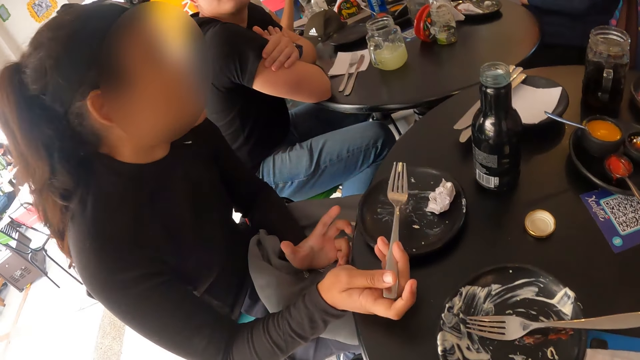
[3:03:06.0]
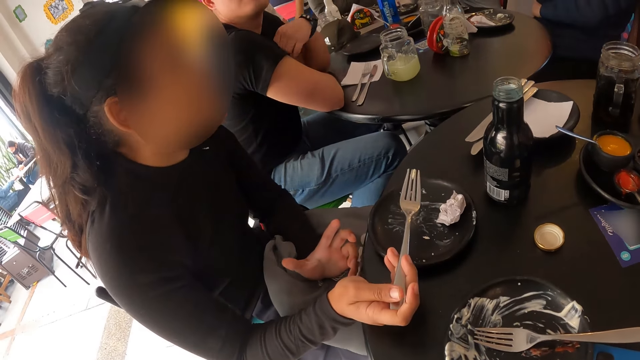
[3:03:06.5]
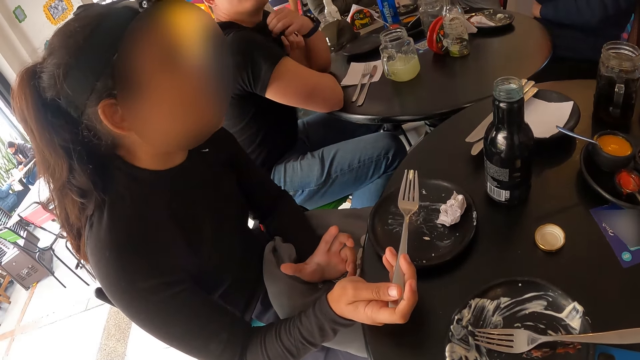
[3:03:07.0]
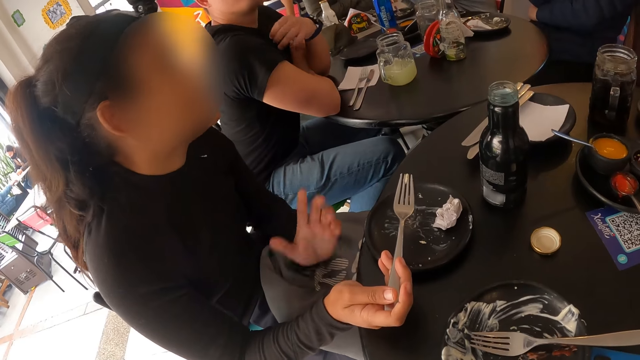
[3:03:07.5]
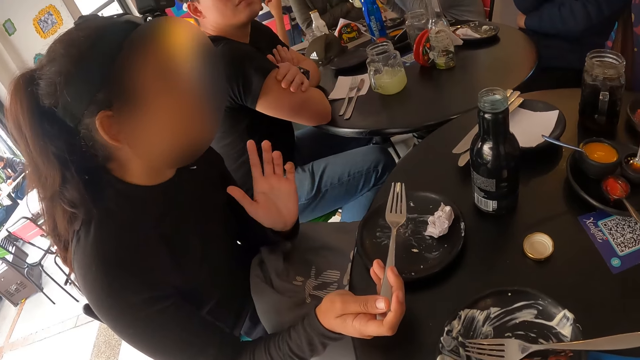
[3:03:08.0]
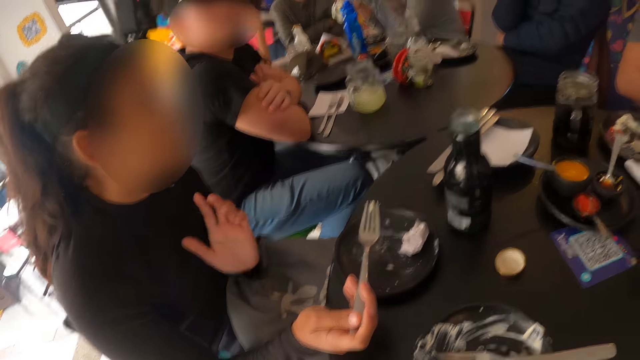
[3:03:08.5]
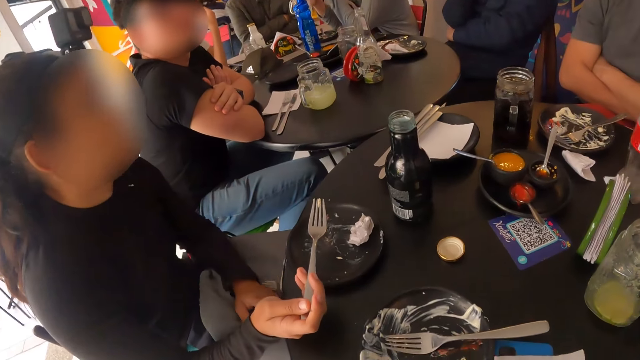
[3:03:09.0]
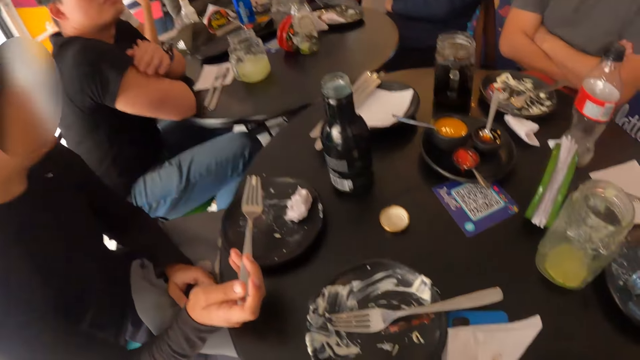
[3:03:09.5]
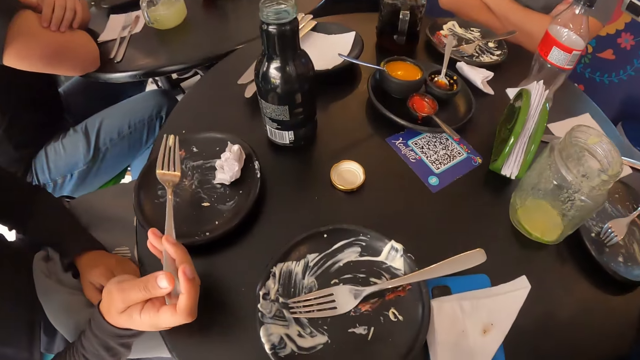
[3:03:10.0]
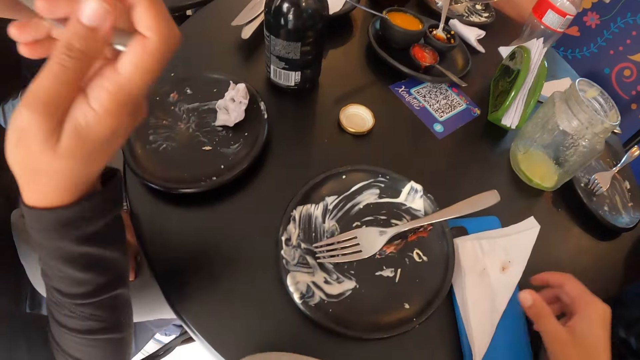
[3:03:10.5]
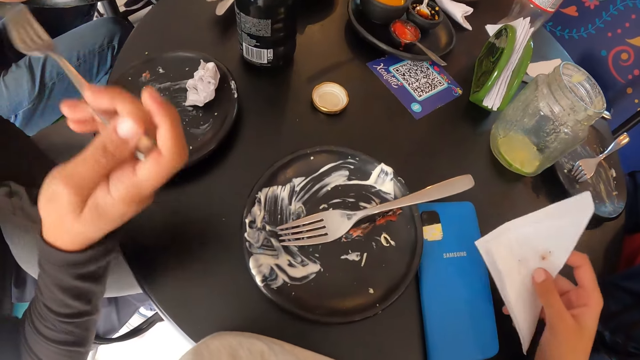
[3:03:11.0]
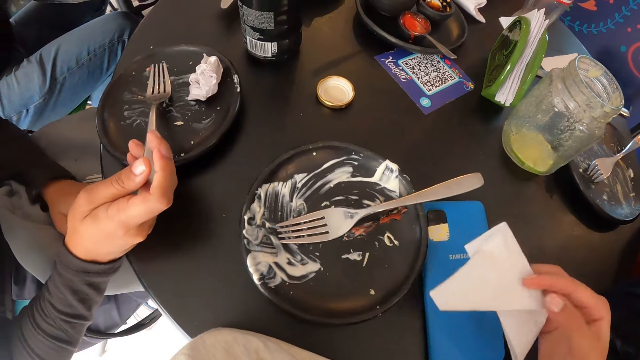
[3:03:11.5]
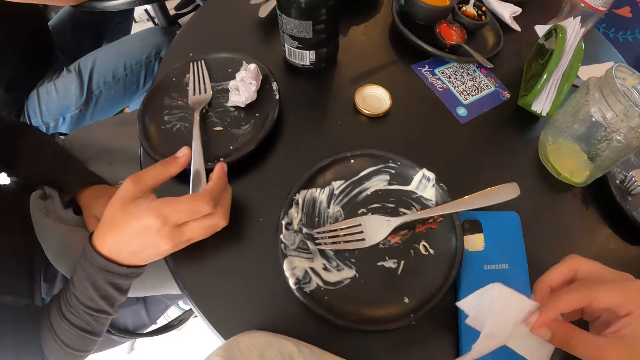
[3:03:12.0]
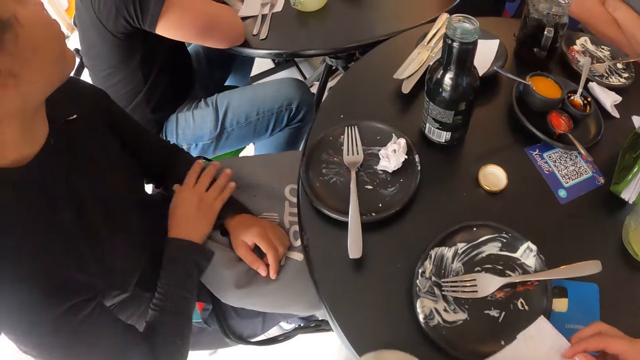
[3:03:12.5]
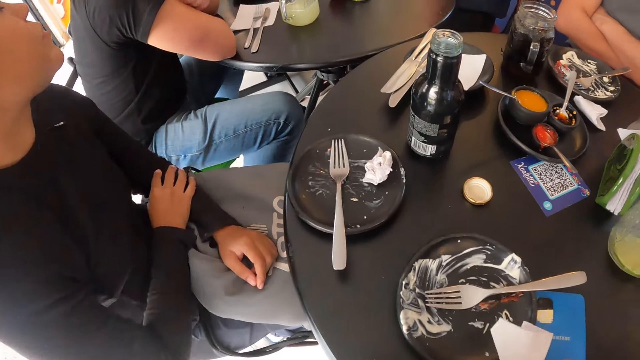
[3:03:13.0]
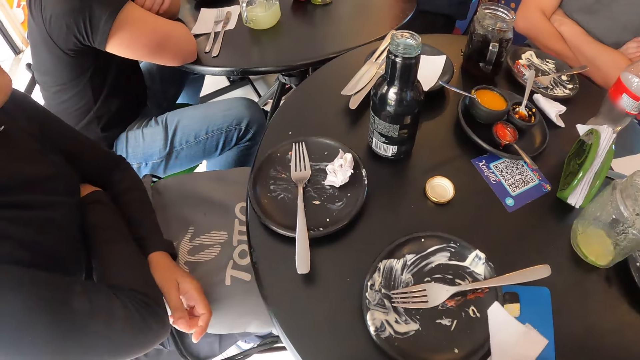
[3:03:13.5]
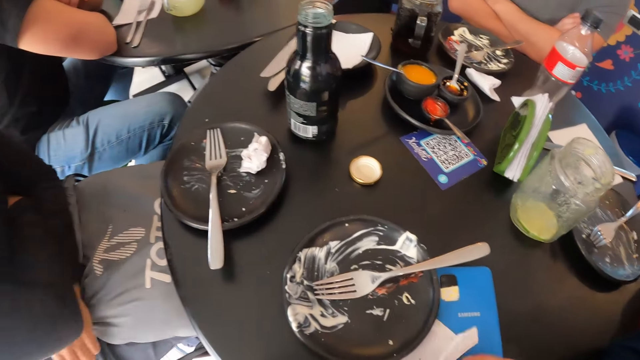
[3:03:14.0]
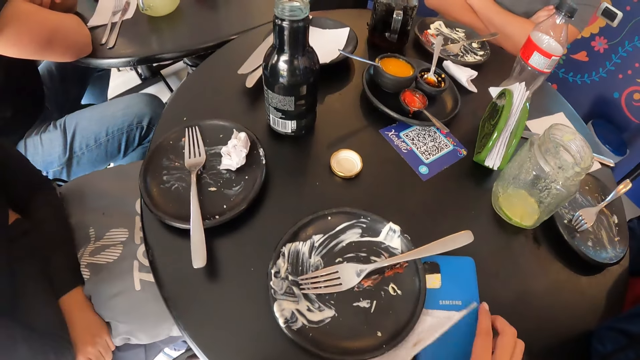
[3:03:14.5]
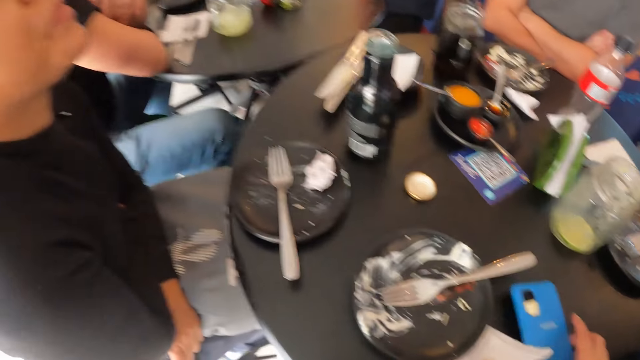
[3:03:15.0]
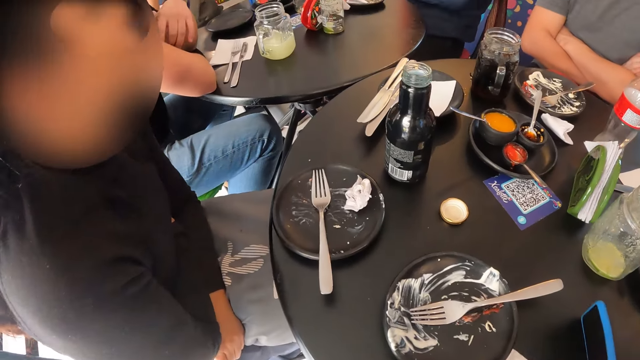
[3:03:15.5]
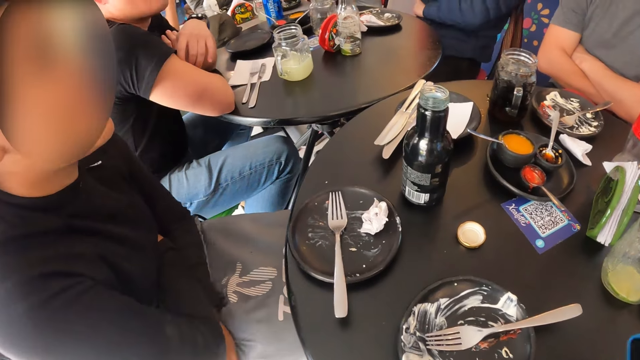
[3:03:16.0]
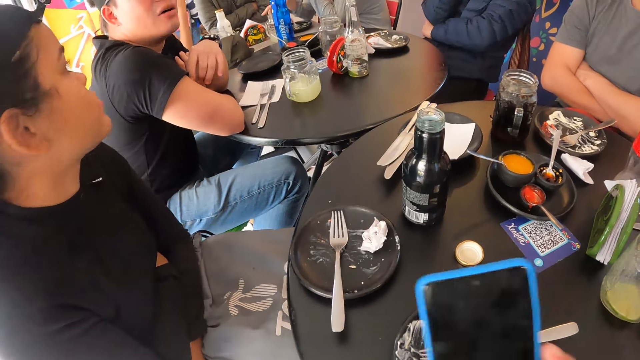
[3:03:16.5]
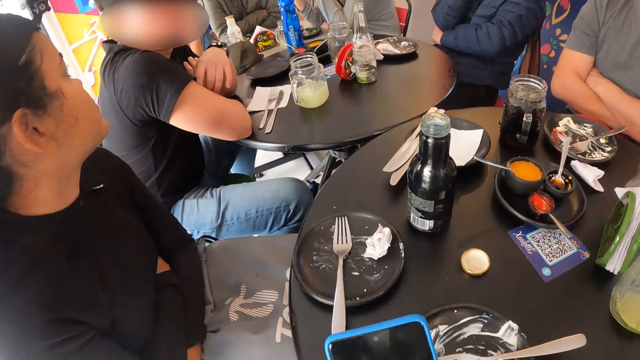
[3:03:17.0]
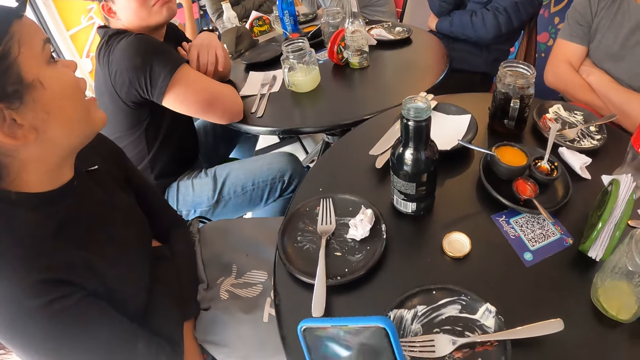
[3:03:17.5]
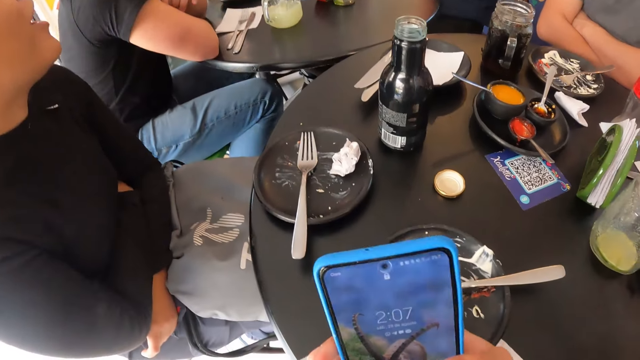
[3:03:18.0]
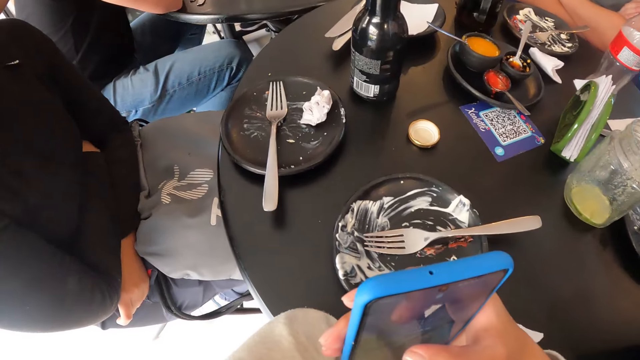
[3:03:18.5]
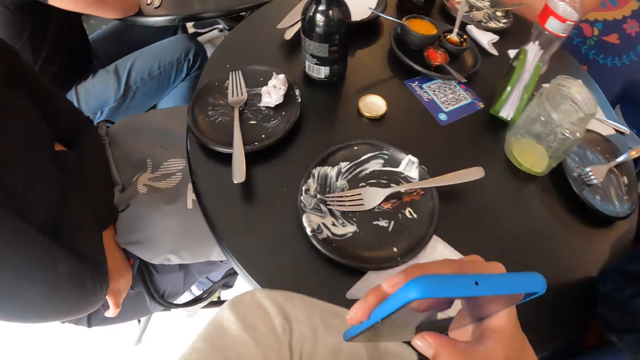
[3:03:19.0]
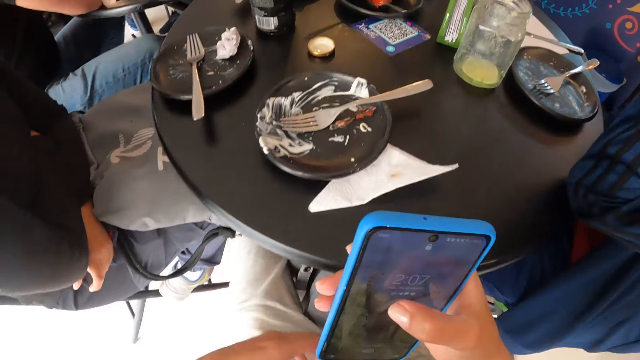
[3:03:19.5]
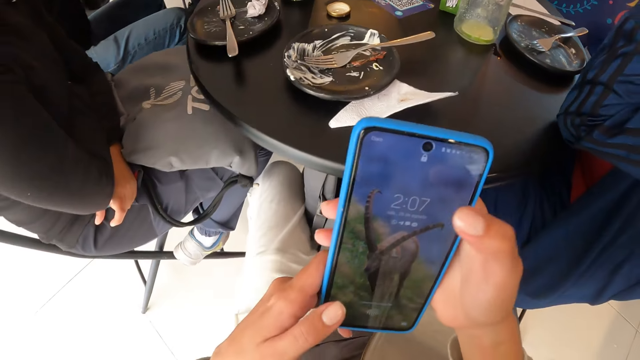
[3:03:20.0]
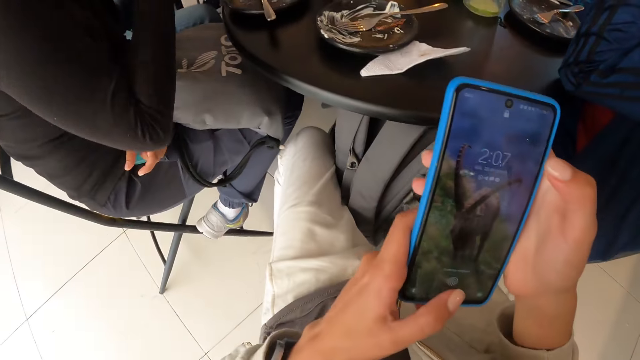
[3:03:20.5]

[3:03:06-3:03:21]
A woman gestures. The camera wearer picks up the tissue paper or serviette from the table with his right hand. He holds the serviette. The woman licks the fork and drops the fork on the plate on the table with her right hand. The camera wearer folds the serviette. He moves the serviette. He drops the tissue paper on the table with his right hand. The woman crosses hands. The camera wearer picks up a phone on the table with his right hand. He operates the phone in his right hand.

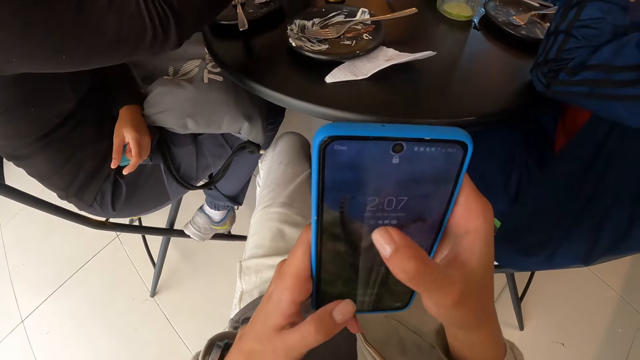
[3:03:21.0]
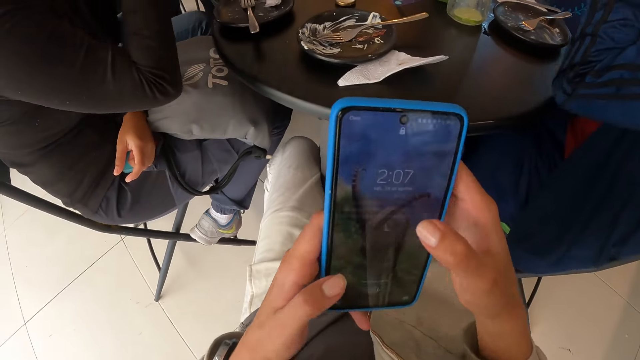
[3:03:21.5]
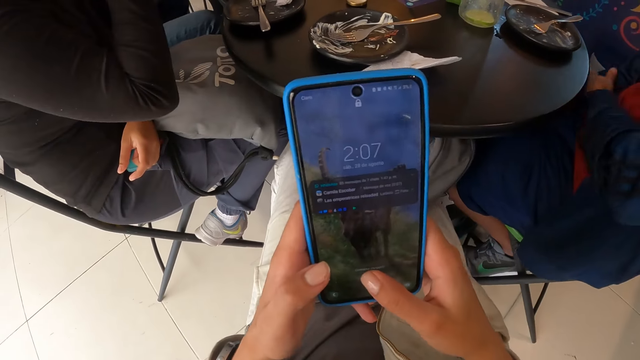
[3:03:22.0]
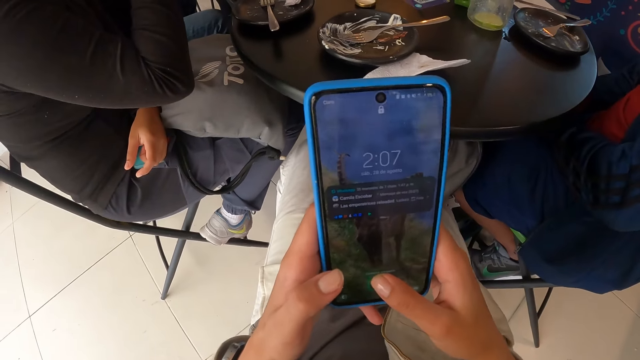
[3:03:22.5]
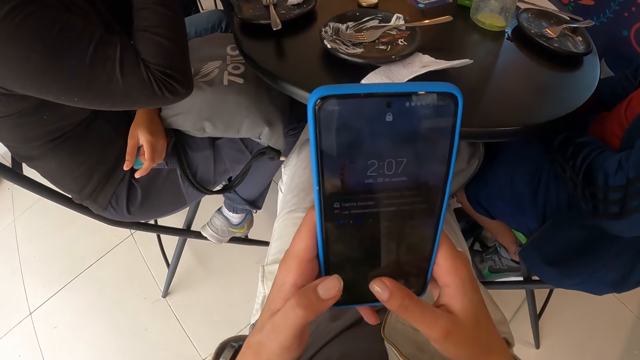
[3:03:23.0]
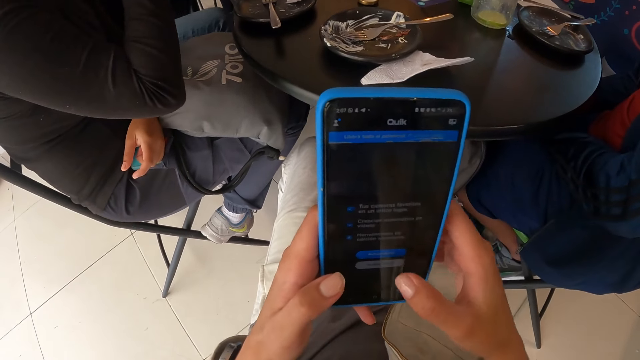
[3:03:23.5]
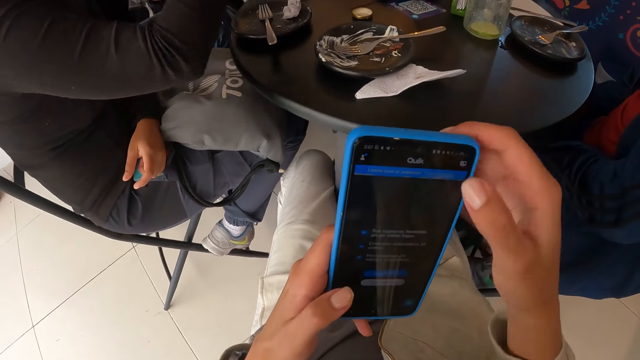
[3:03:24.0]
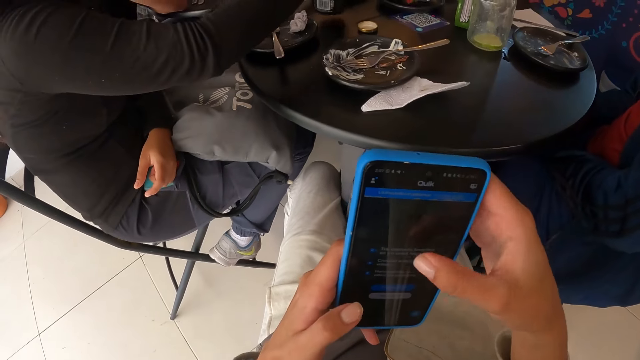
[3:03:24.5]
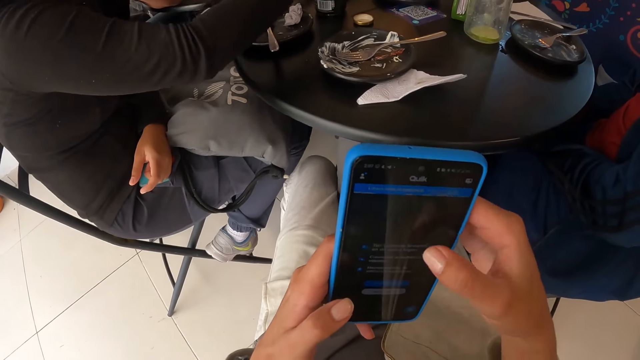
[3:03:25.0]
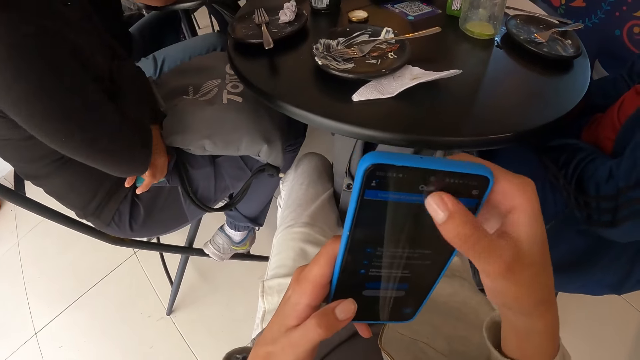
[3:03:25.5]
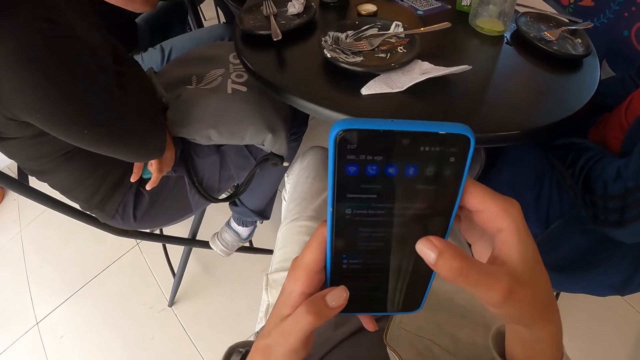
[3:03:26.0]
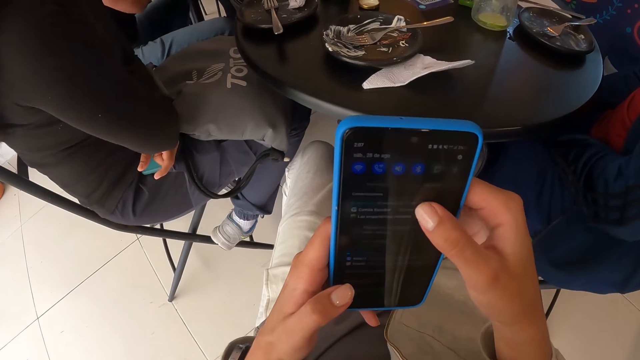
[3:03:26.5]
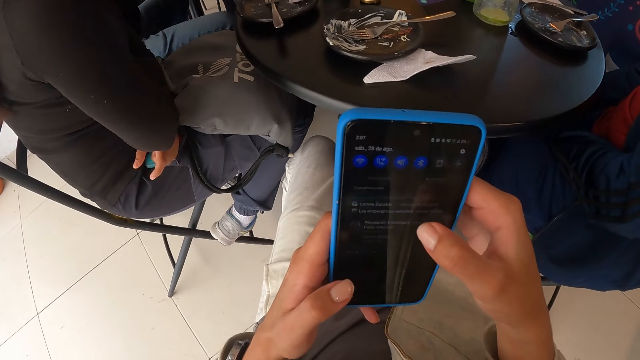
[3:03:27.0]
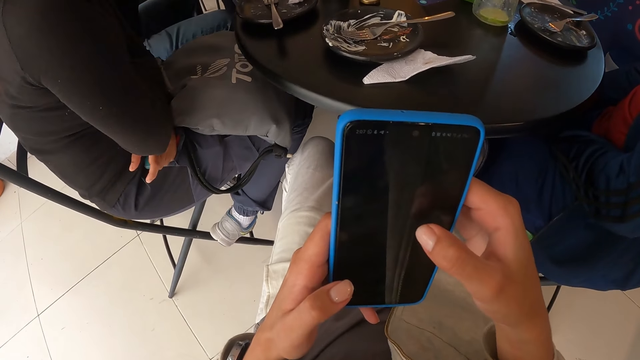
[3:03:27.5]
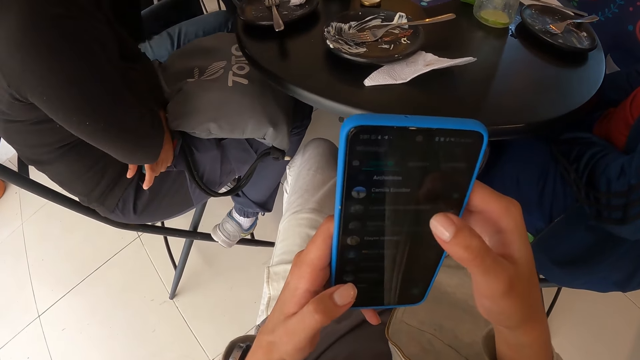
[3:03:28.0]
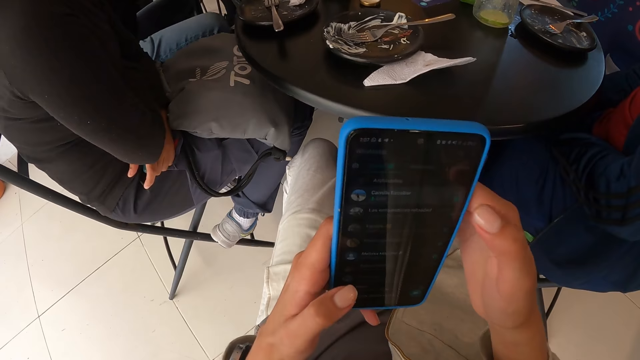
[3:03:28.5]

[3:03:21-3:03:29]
A woman takes a bottle of juice or soda. The woman drops the bottle of soda on the table with her right hand. The camera wearer operates the phone.
